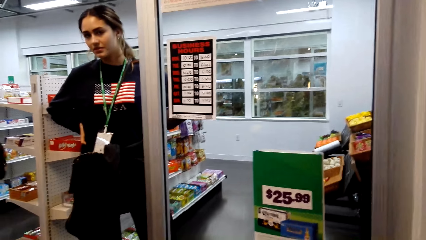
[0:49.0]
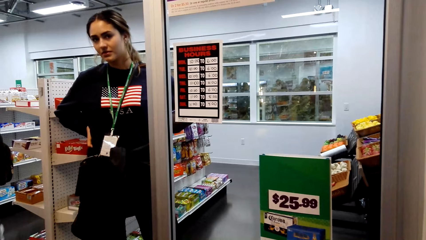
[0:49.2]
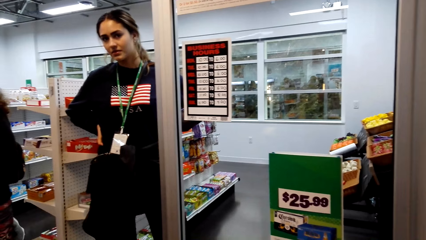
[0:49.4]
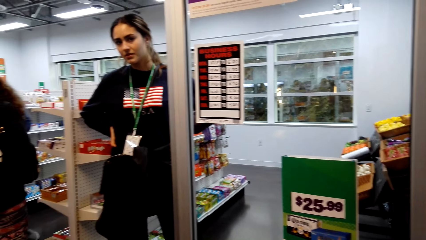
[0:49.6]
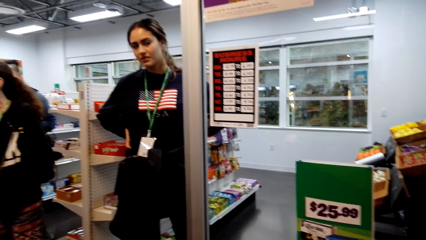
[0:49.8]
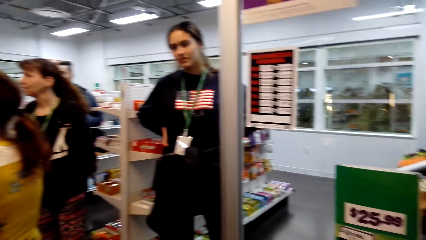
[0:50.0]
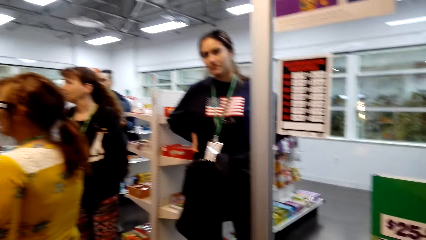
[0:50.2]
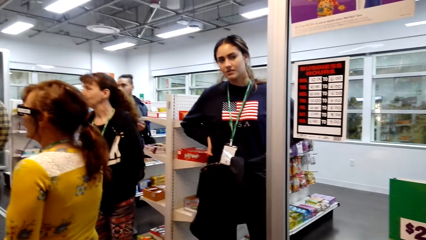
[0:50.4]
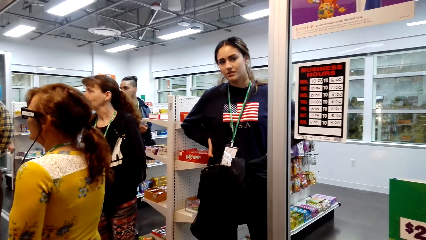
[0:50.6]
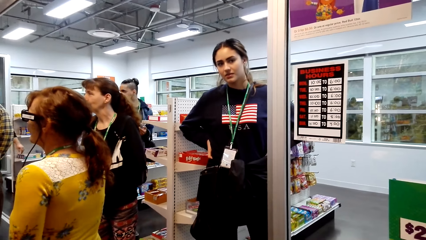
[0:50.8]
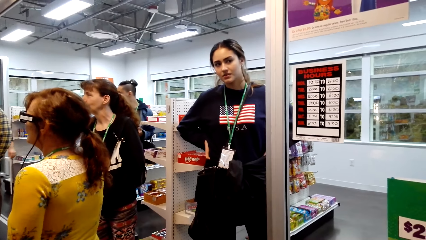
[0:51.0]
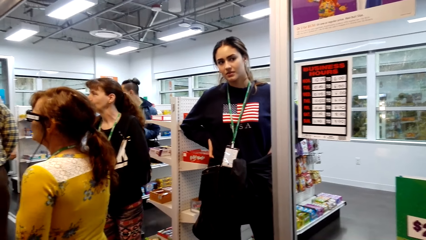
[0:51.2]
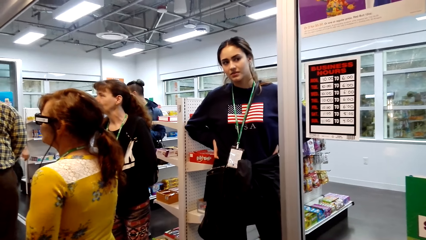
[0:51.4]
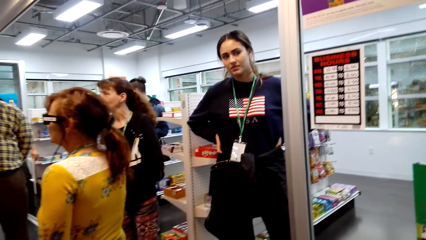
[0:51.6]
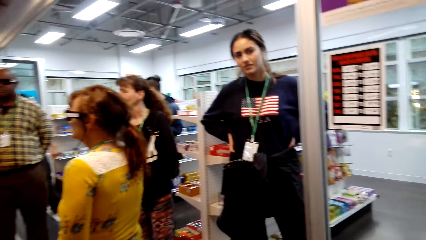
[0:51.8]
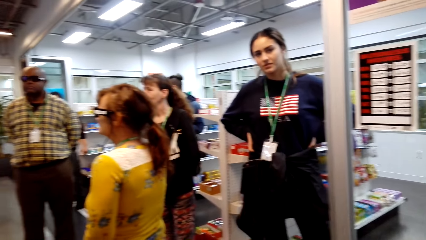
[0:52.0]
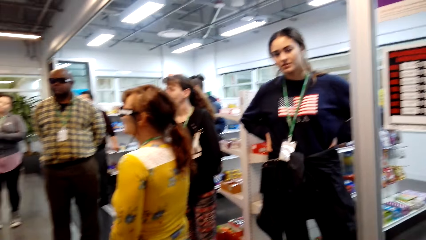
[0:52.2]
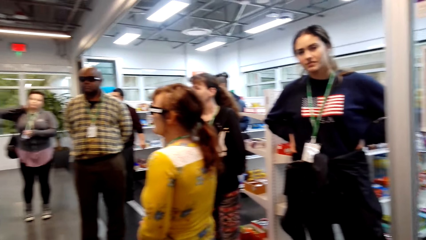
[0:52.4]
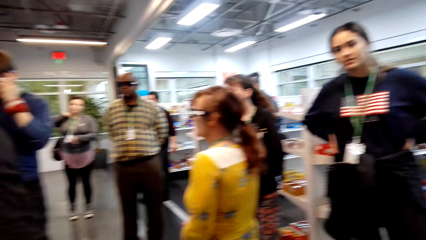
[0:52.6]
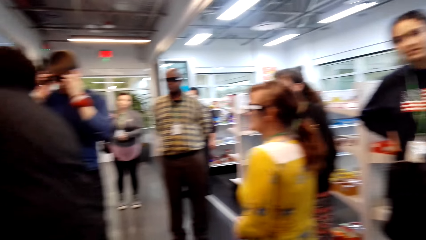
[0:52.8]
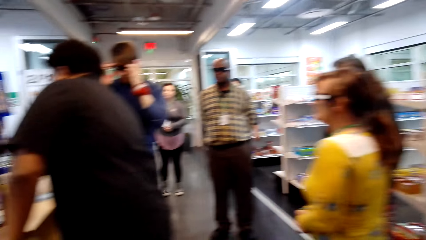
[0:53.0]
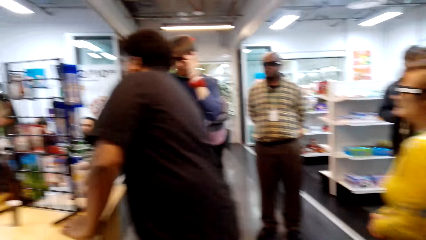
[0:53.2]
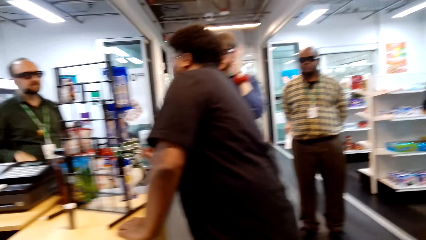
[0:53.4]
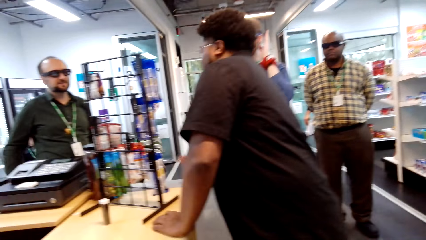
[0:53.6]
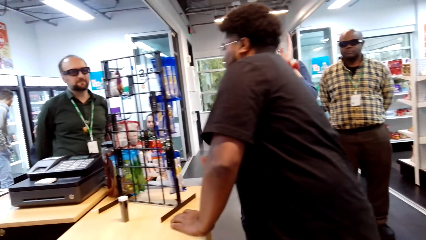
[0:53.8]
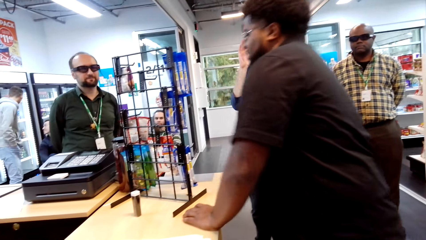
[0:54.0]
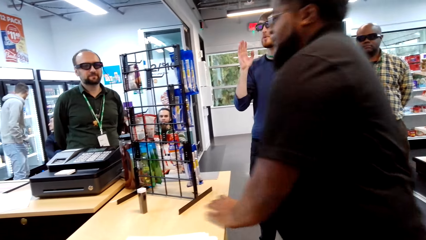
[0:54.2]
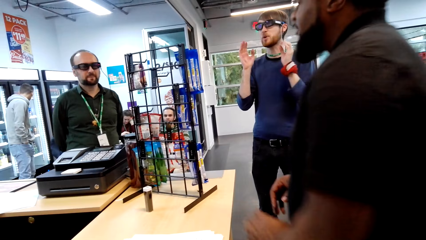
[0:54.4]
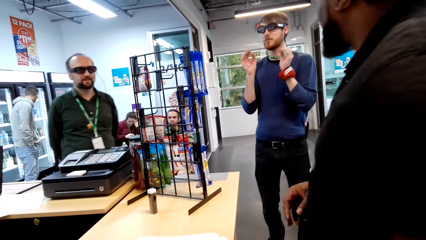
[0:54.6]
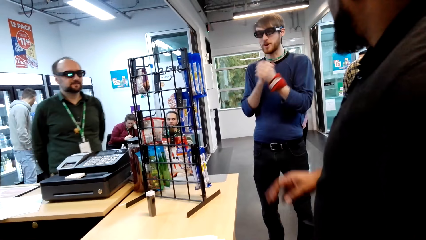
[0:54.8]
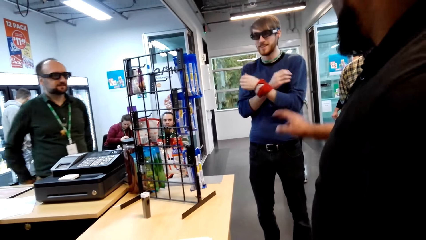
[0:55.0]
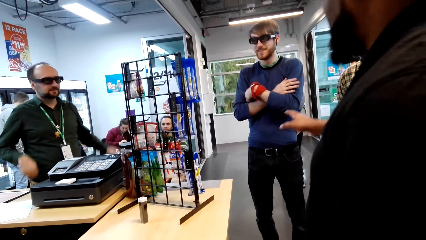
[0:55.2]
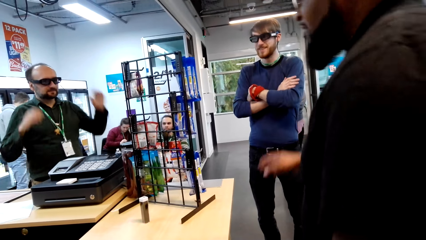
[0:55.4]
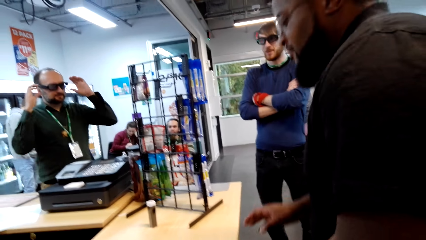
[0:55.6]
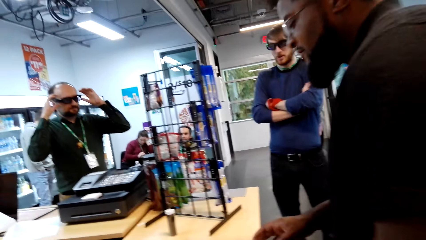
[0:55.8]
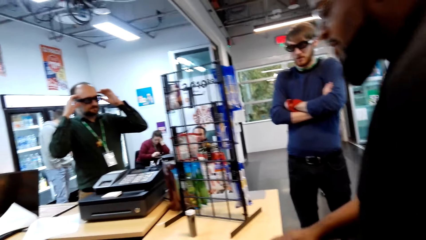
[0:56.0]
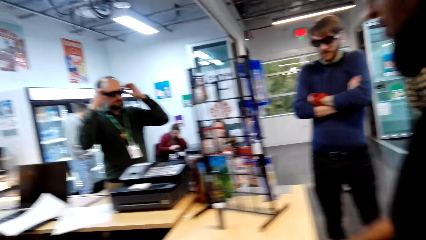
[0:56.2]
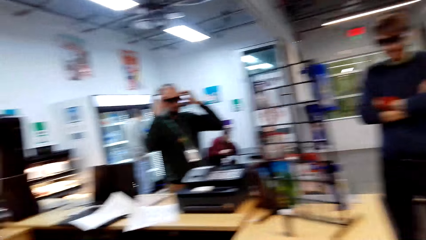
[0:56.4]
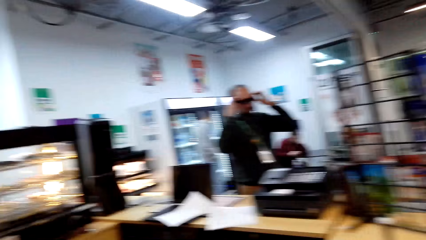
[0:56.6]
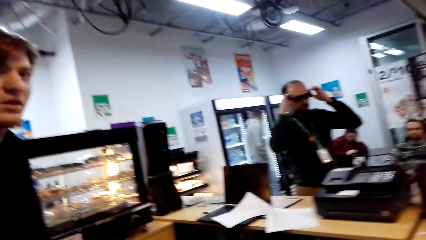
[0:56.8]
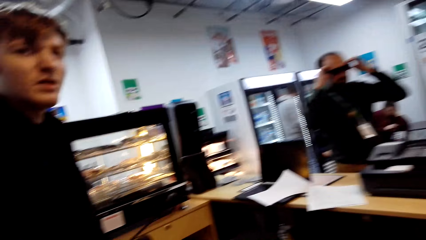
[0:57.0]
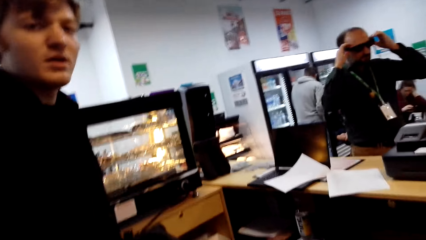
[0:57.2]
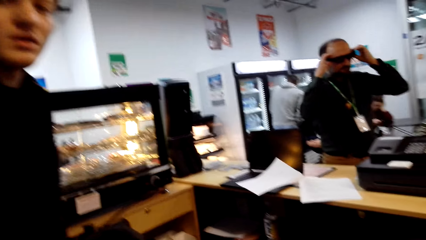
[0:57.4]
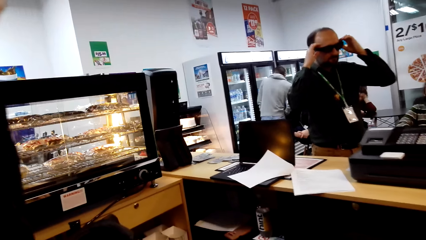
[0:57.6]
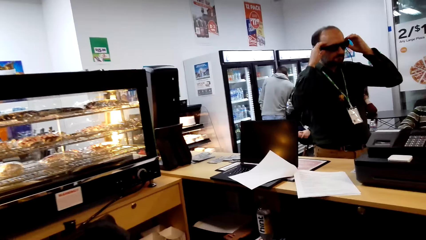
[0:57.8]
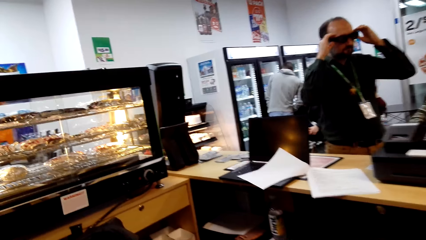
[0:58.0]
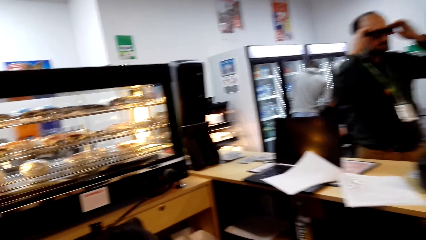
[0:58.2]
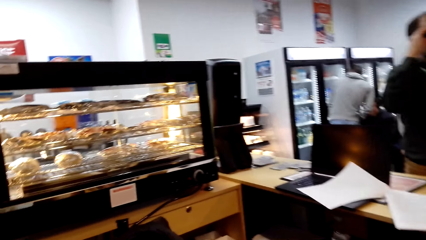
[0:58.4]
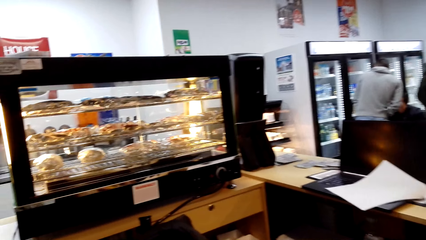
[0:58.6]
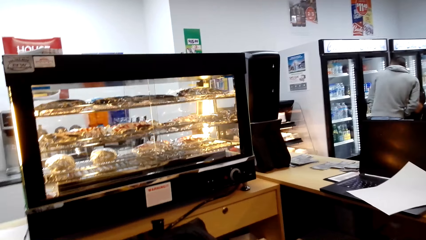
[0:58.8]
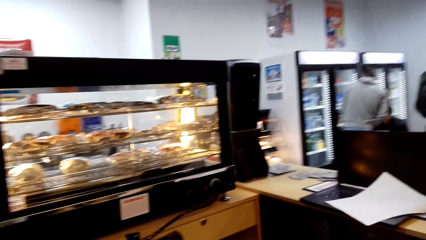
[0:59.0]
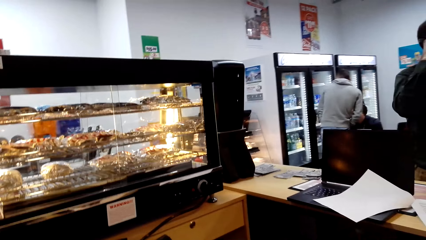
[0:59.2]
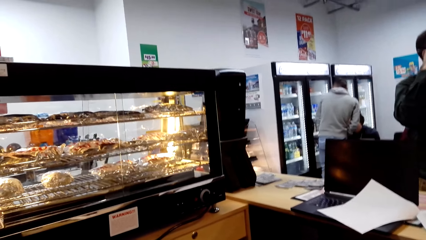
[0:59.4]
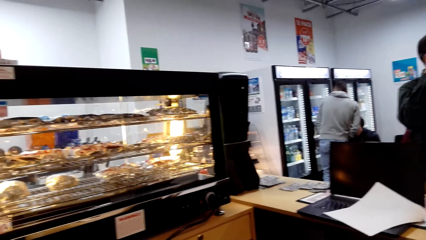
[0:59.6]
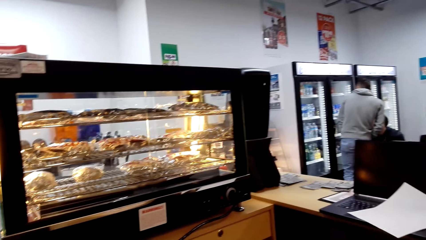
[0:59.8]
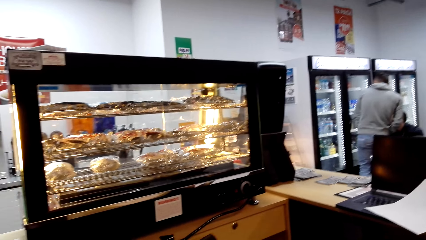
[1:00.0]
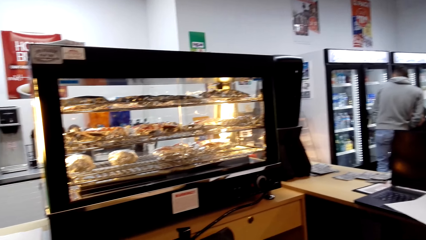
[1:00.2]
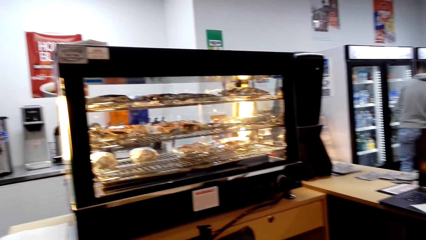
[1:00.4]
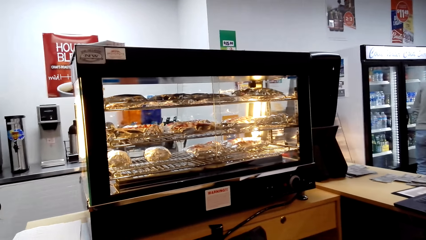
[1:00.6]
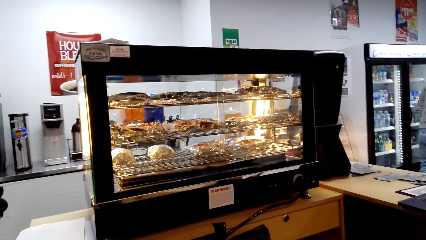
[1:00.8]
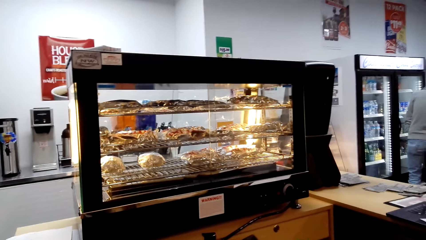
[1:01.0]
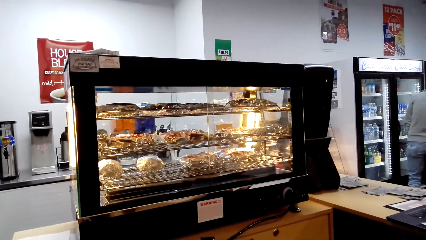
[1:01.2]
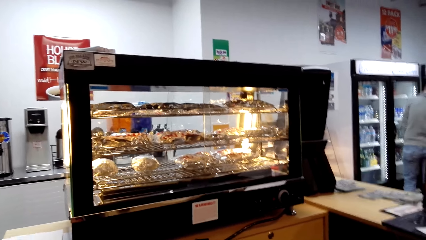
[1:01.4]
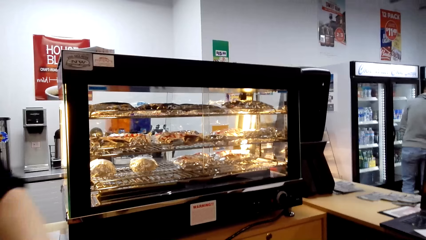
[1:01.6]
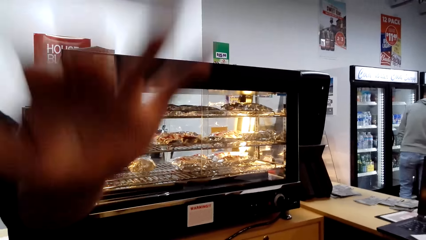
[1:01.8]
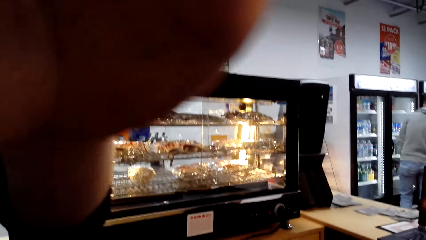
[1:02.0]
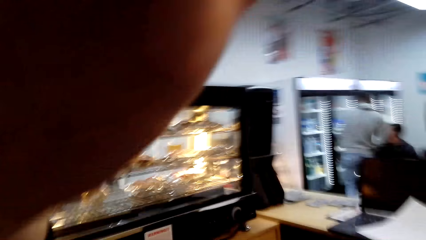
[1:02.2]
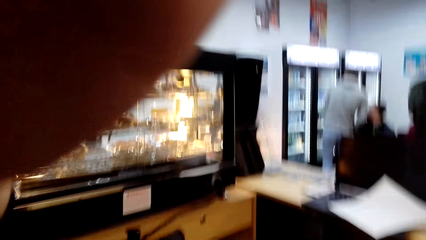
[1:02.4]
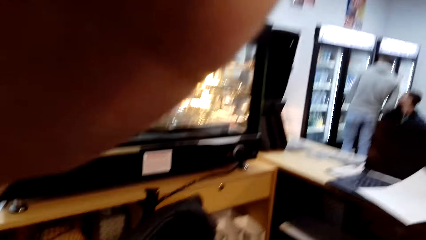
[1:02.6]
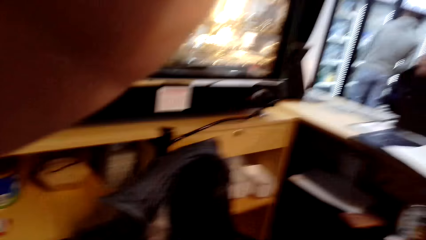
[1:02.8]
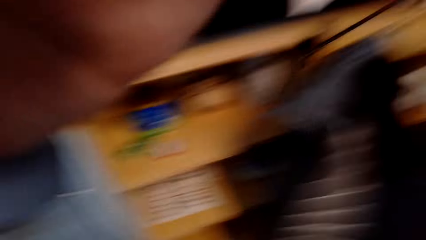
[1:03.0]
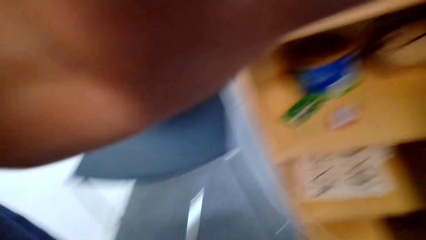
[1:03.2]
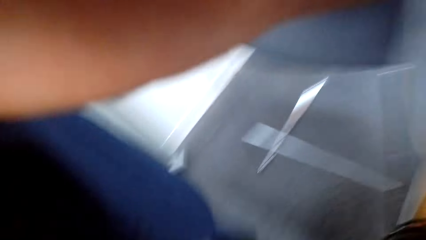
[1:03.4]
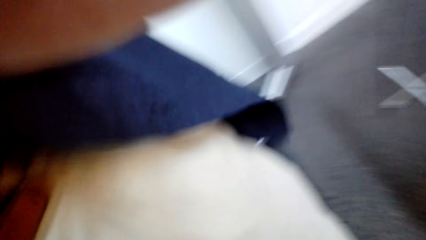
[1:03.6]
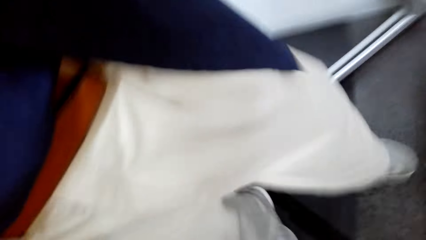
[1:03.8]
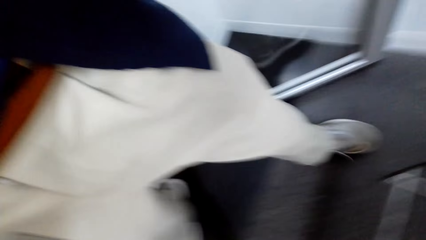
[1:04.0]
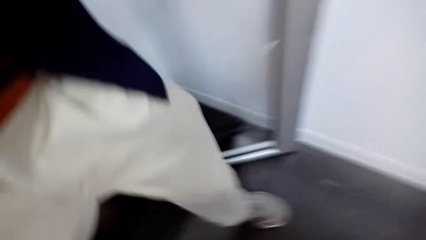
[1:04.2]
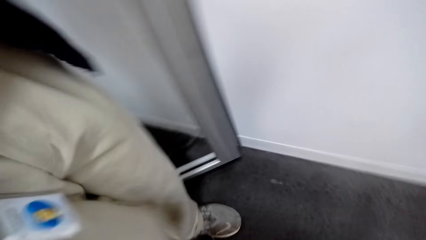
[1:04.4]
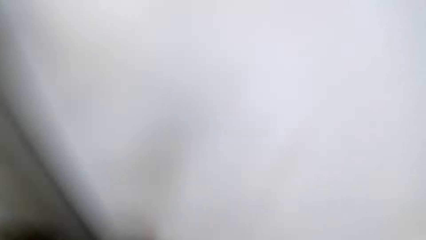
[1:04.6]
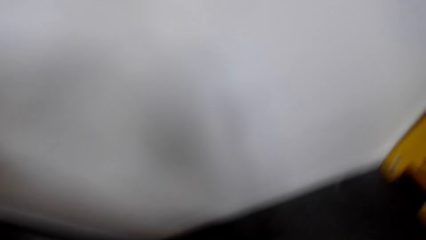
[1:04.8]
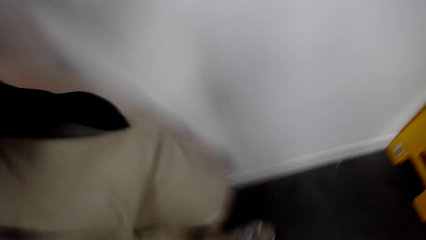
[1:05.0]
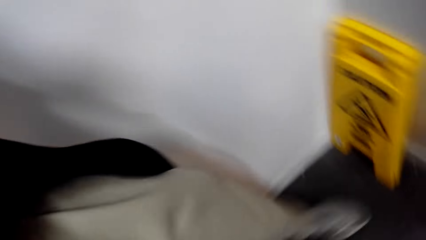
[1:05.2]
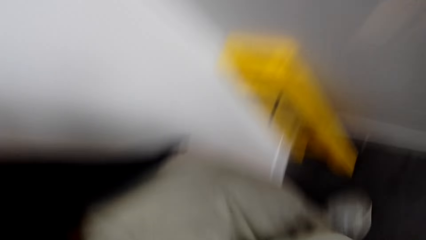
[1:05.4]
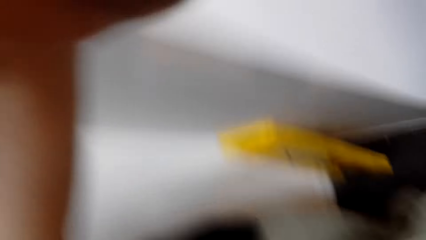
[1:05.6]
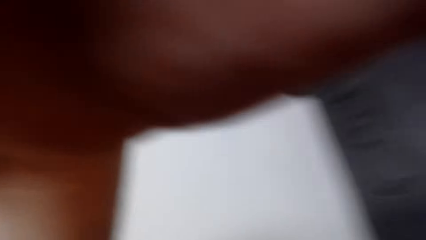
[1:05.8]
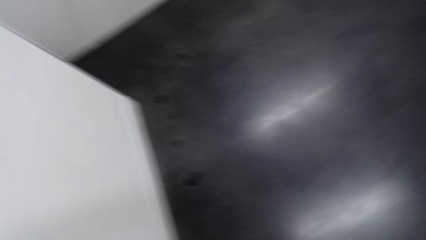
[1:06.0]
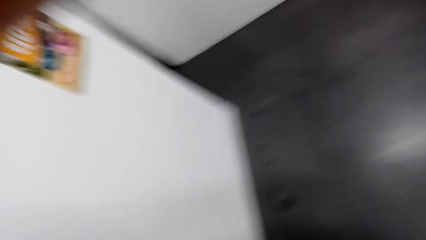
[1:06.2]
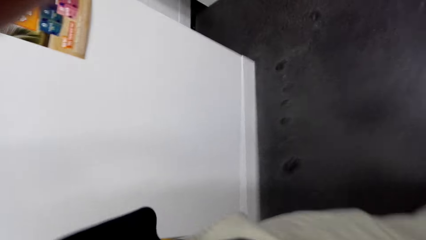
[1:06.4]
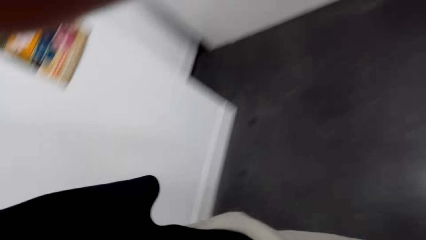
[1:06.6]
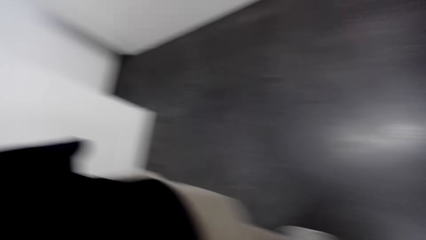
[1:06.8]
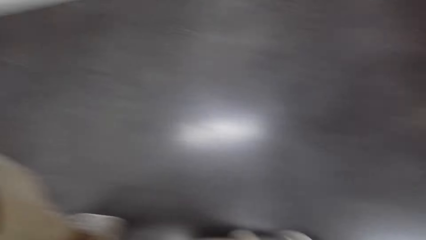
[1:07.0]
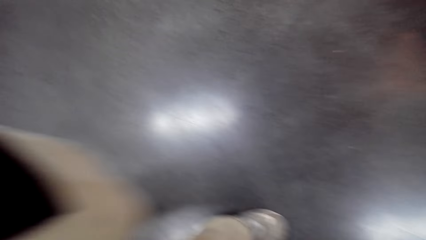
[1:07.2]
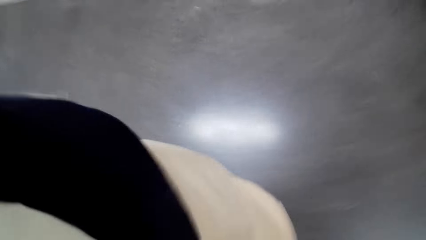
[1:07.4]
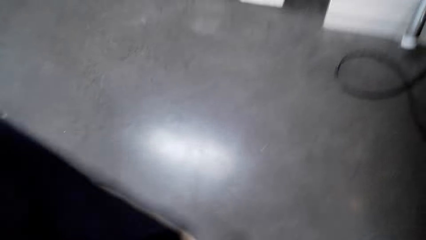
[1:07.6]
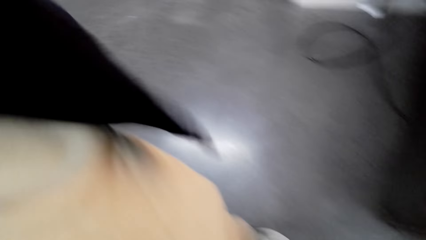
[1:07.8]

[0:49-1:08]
The camera wearer looks at people in the shopping mall. They walk towards a man. The man touches the camera on the camera wearer. The man walks around.
